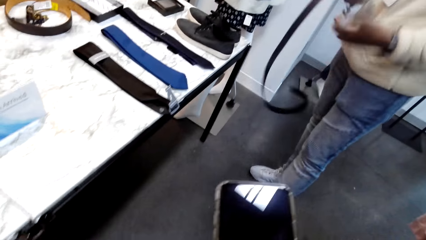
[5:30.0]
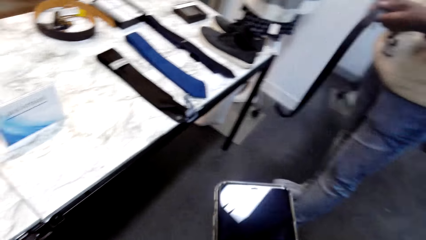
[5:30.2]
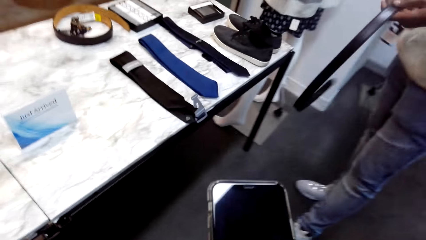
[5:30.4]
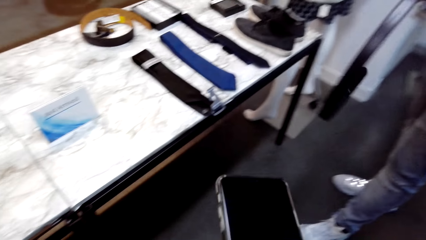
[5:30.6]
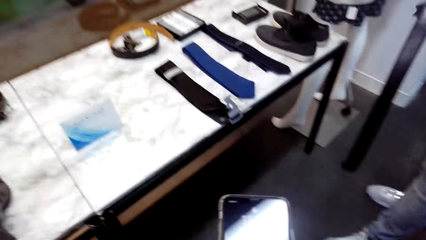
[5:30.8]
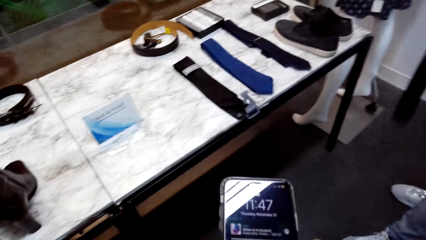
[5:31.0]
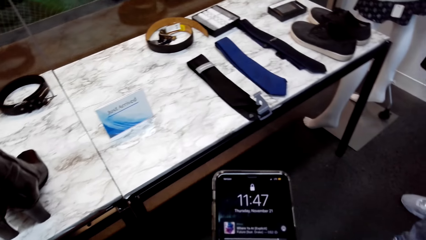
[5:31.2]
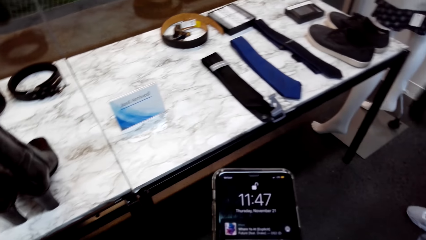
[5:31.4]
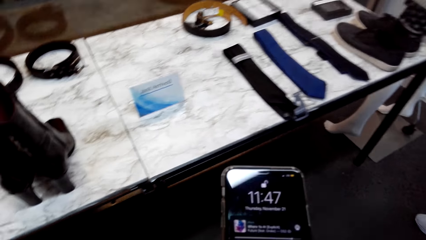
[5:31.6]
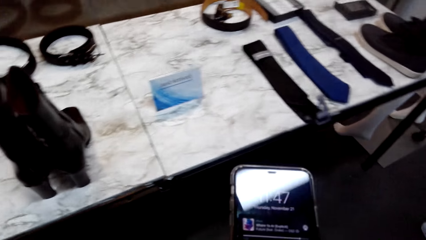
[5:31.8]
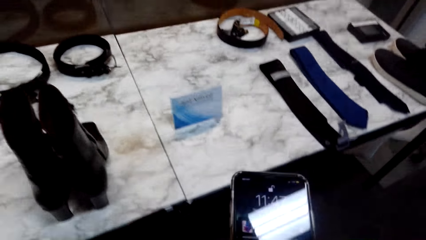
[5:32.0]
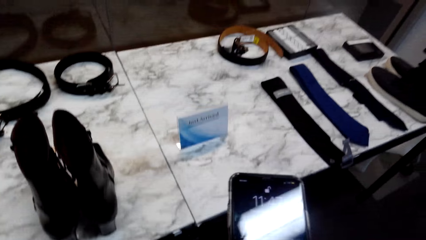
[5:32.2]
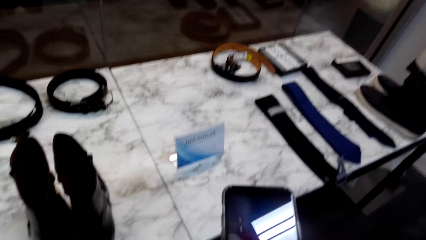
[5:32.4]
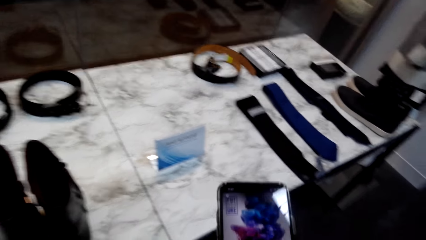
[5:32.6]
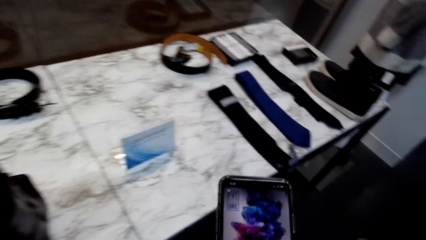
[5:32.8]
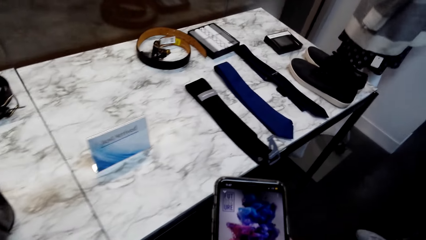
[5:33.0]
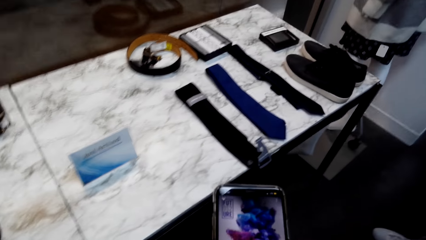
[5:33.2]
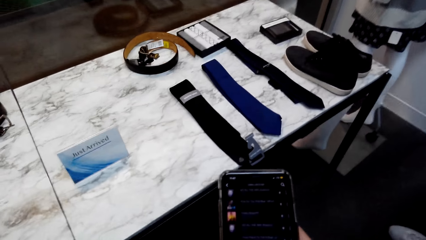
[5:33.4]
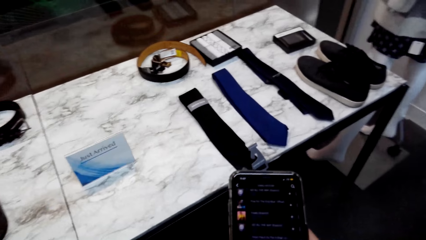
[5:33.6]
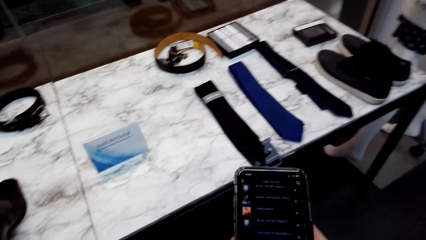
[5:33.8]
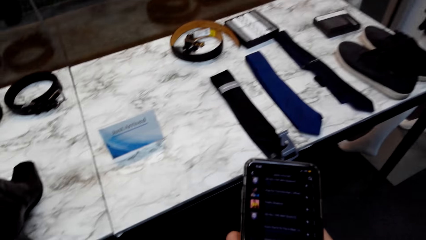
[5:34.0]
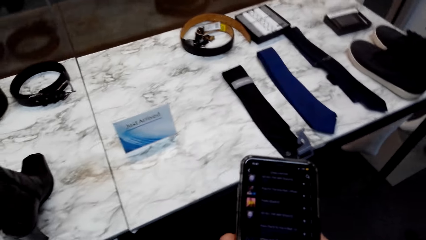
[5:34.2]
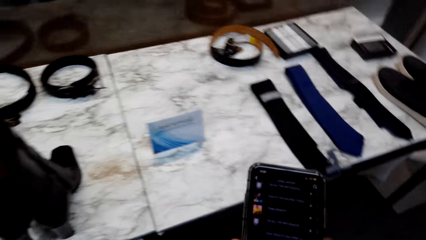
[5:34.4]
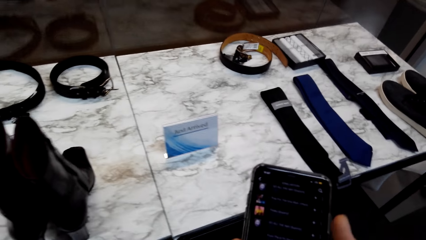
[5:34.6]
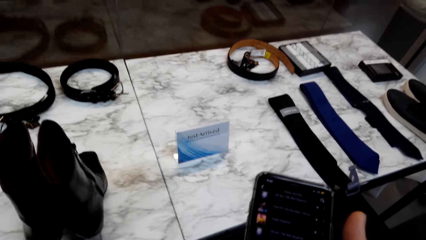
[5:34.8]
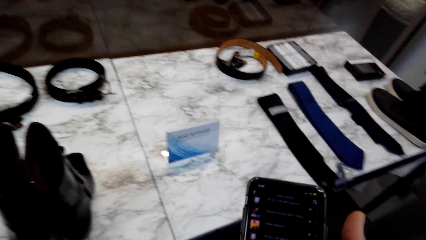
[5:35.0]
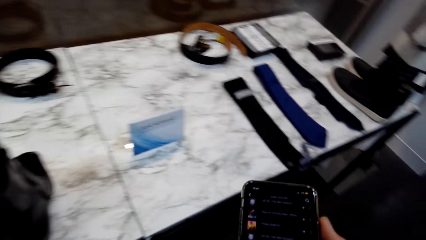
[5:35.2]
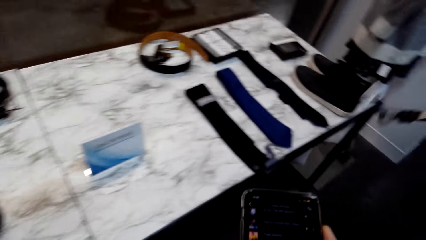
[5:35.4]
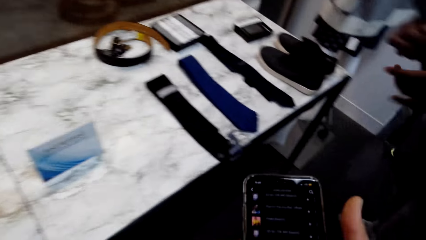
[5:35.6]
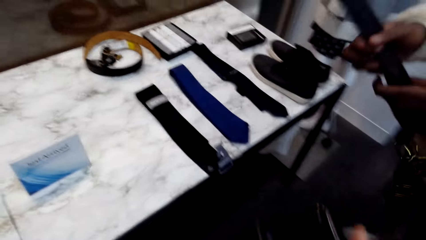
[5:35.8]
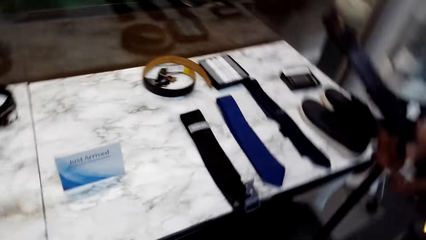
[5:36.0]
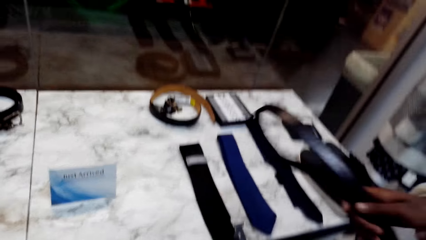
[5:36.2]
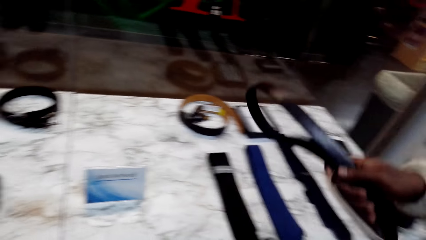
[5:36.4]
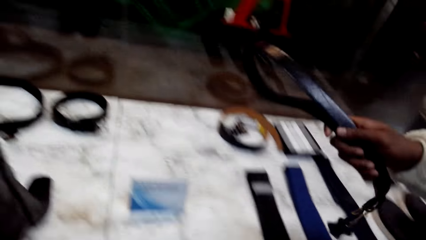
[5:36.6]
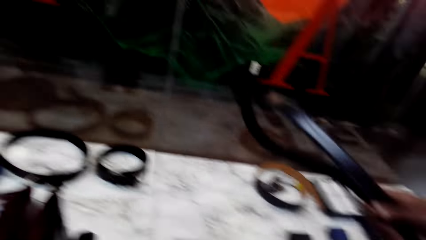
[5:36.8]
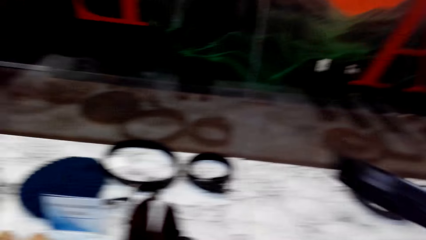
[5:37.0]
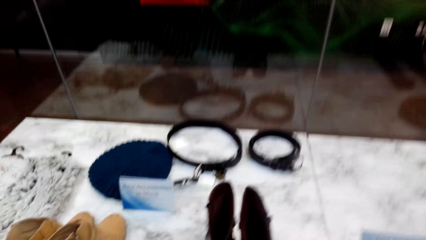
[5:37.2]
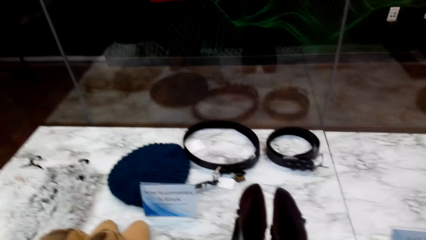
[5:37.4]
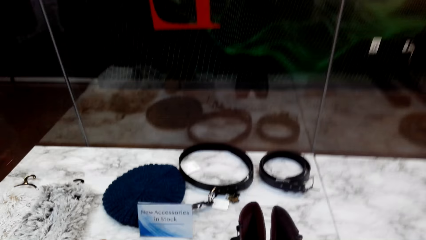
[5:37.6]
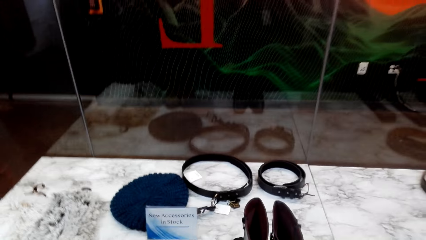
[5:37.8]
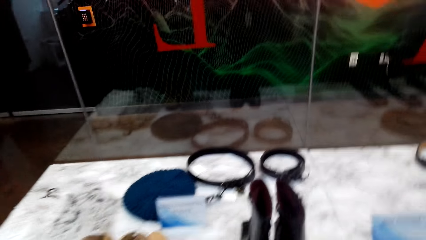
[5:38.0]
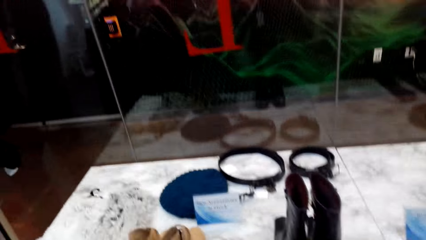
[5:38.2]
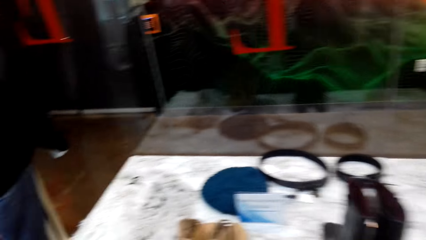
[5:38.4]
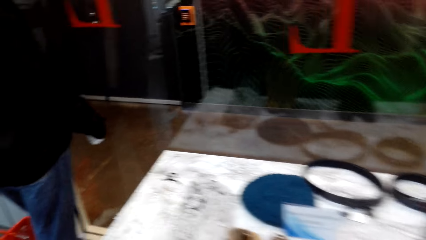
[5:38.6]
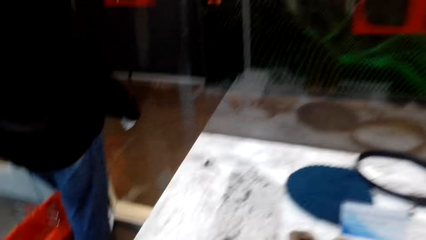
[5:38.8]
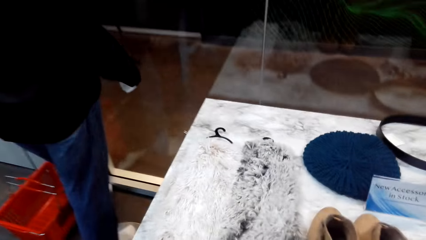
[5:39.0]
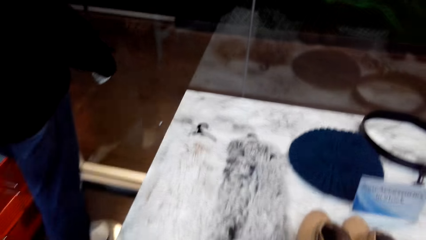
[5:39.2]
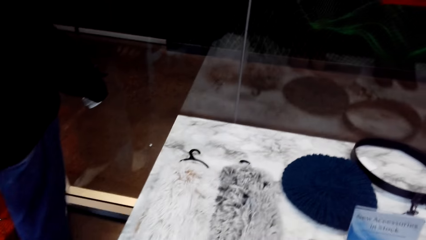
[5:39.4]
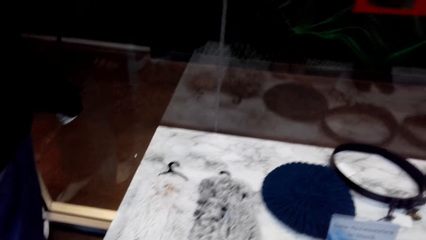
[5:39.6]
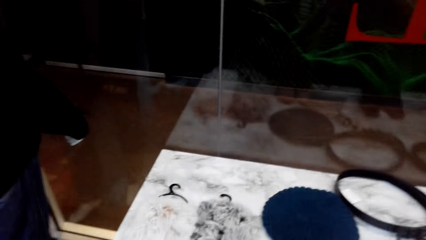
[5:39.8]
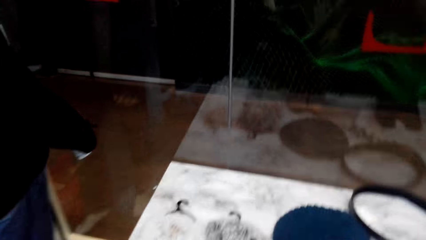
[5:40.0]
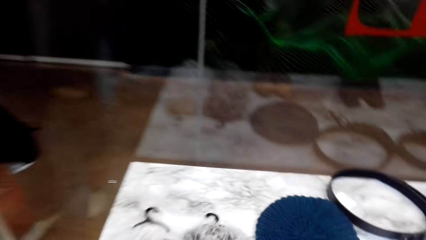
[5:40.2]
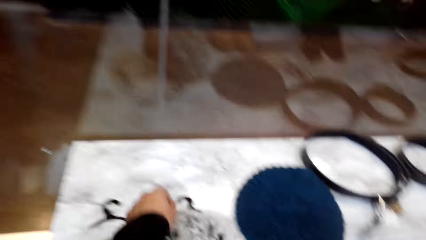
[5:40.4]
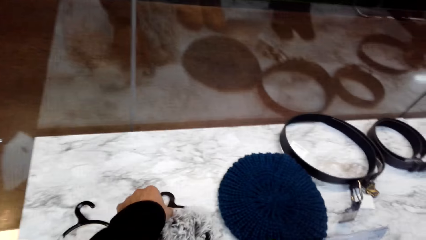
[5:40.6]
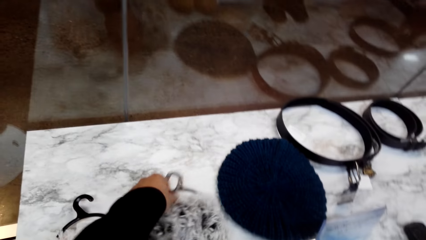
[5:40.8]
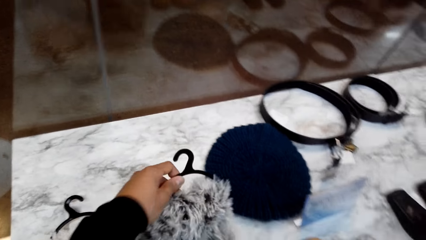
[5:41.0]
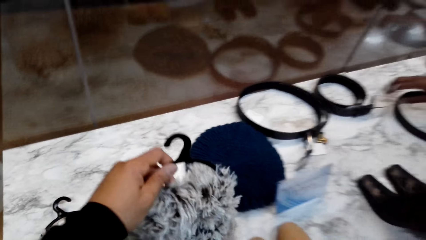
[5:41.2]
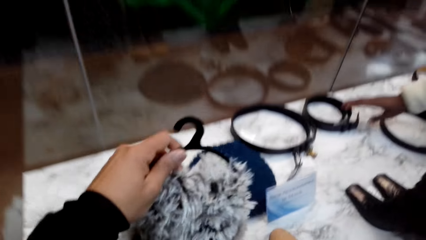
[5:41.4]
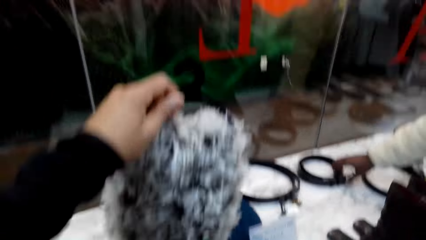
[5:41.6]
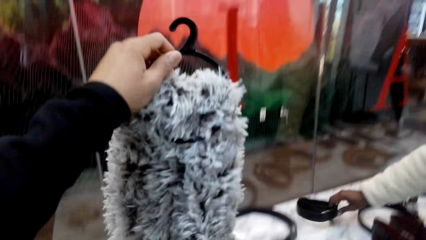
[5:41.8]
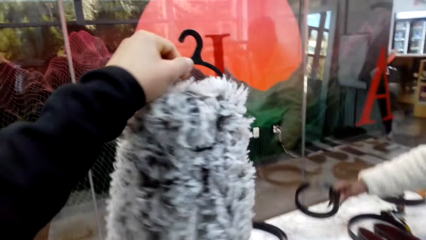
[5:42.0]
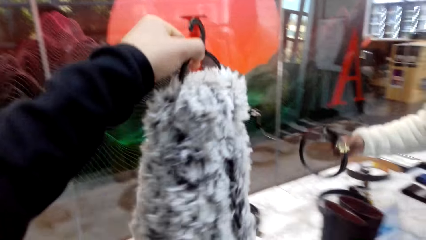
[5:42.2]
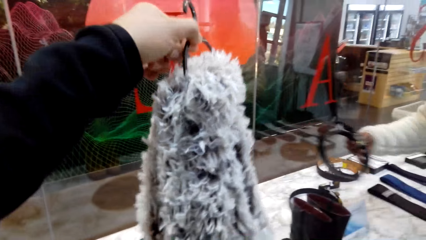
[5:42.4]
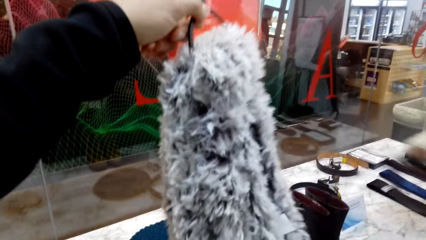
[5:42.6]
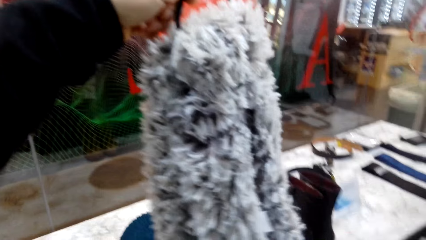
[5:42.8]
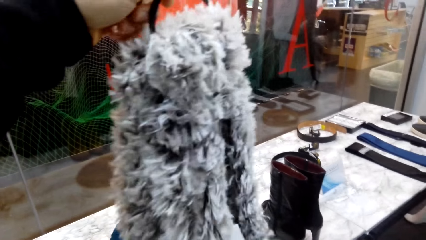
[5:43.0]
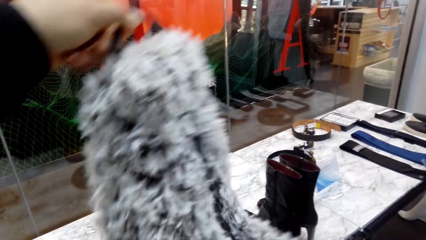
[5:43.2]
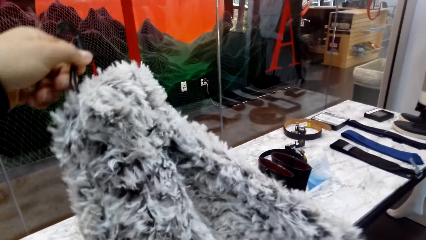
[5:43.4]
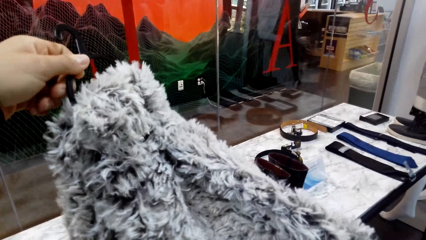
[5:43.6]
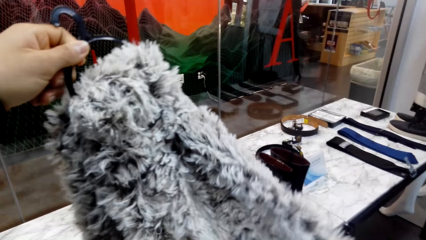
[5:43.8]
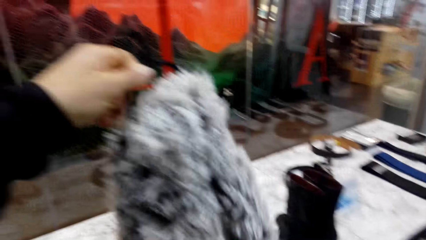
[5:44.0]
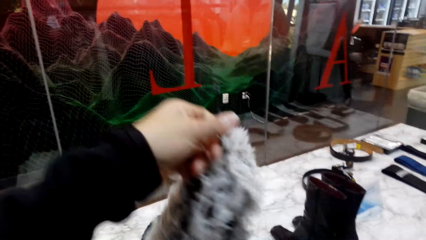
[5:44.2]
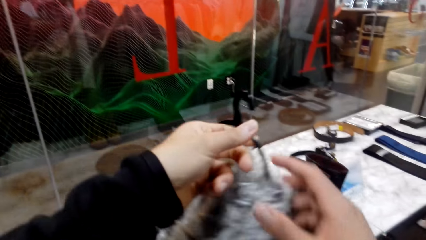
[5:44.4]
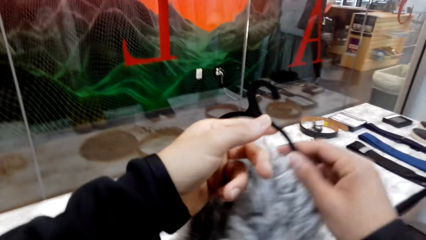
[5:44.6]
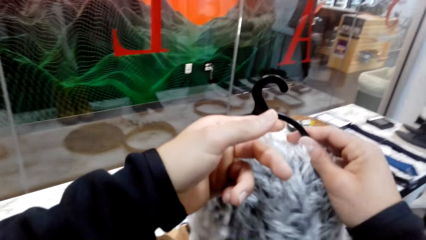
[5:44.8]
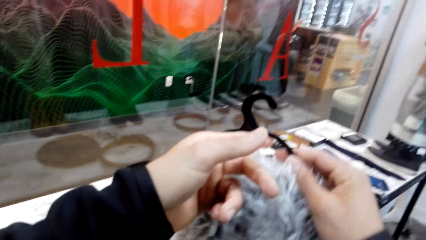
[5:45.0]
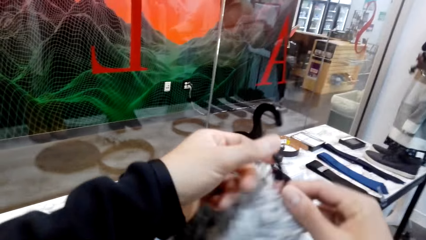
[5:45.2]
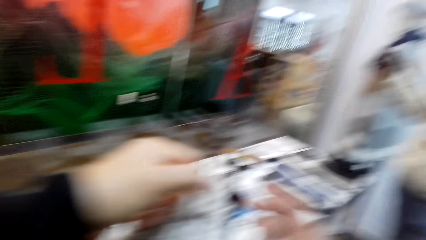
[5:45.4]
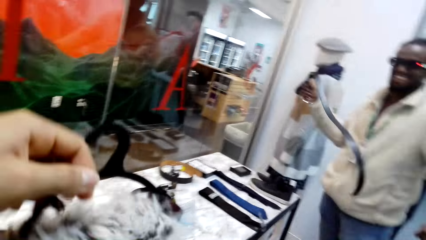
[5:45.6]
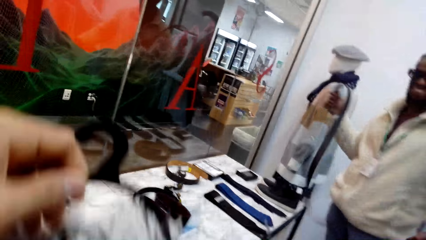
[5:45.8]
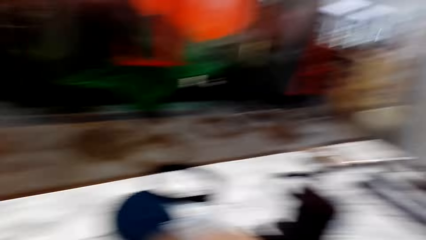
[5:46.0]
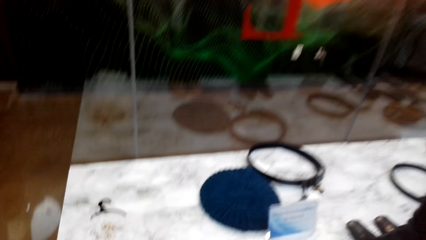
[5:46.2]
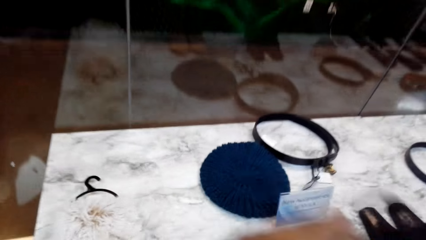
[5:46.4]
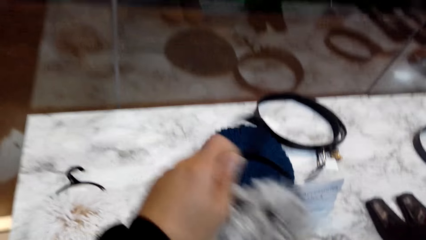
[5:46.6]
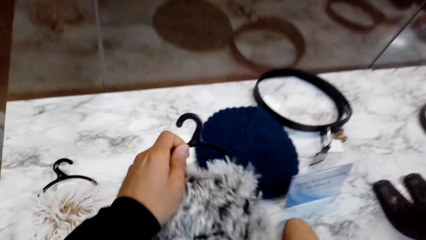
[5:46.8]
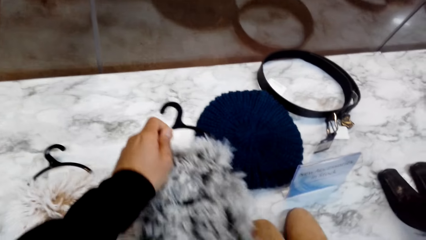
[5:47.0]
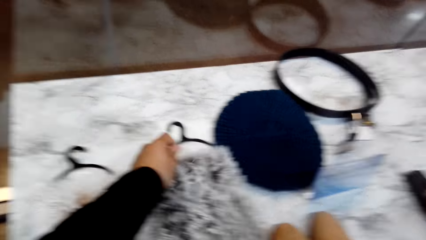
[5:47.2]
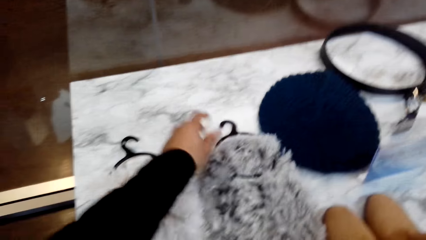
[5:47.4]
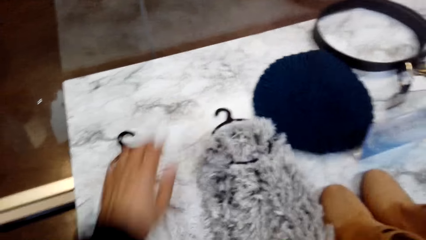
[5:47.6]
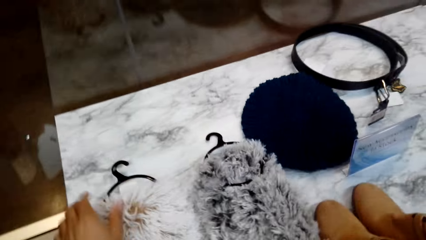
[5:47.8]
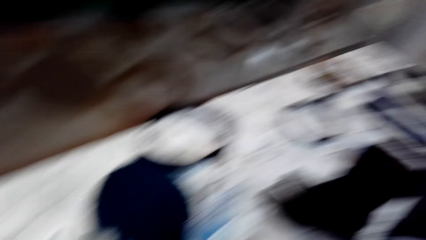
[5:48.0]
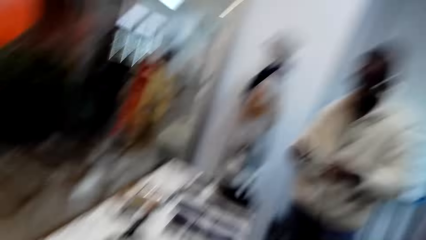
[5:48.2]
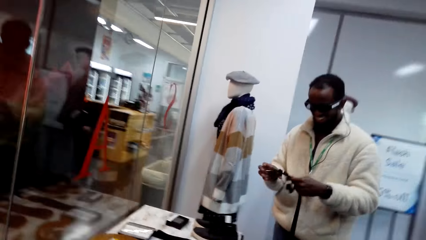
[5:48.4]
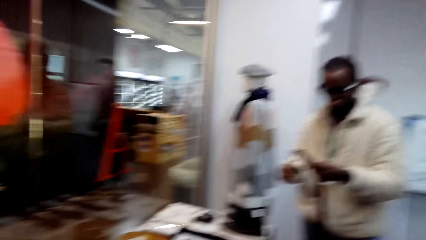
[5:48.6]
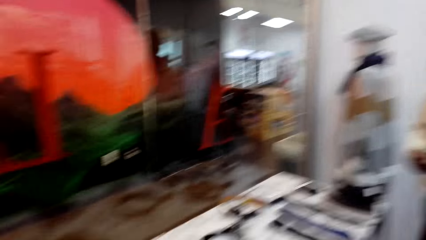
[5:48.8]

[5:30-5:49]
The camera wearer holds a phone. He scrolls the phone. He opens his phone. He places a belt on the table. He walks around. He holds a cloth from the table. He lifts the cloth up. He holds the cloth with the right hand. He takes the scarf. A person holds a belt with the right hand. The camera wearer looks around. He puts the scarf on the table. He looks around.
